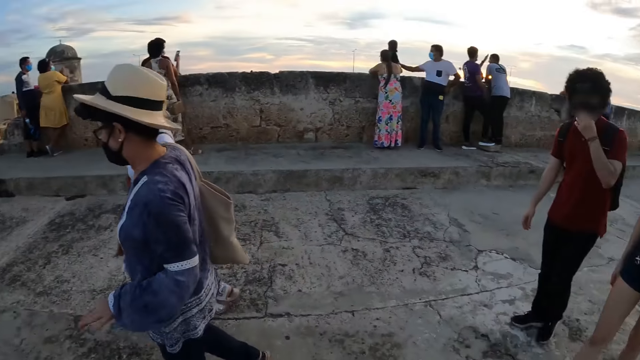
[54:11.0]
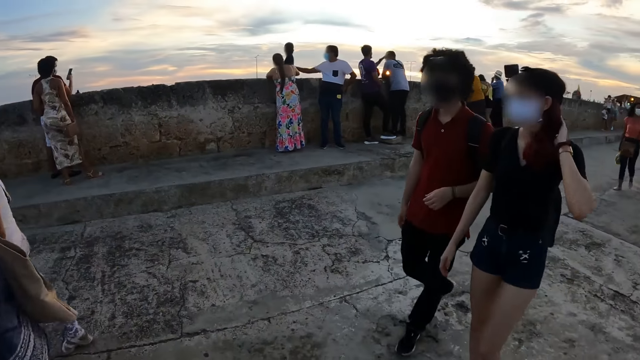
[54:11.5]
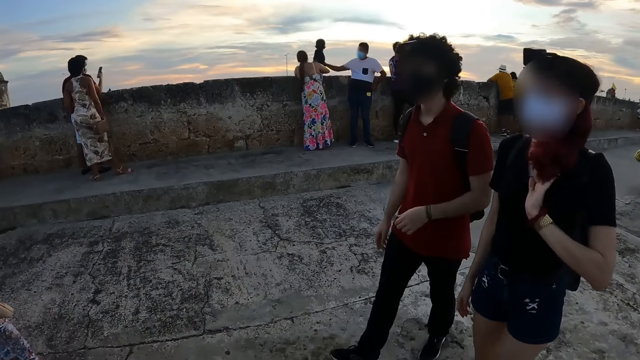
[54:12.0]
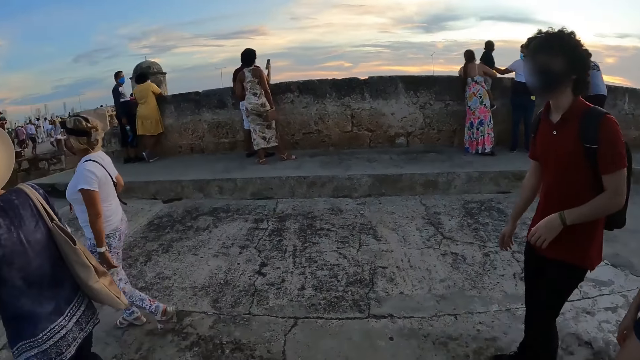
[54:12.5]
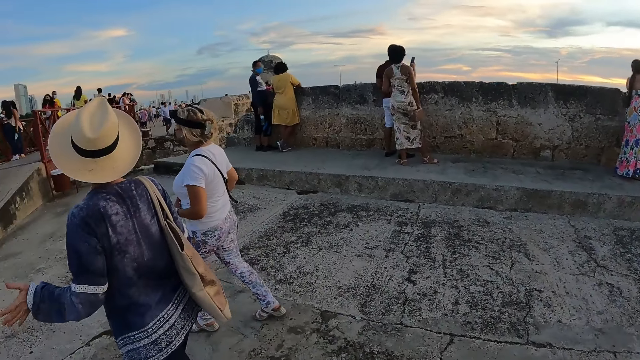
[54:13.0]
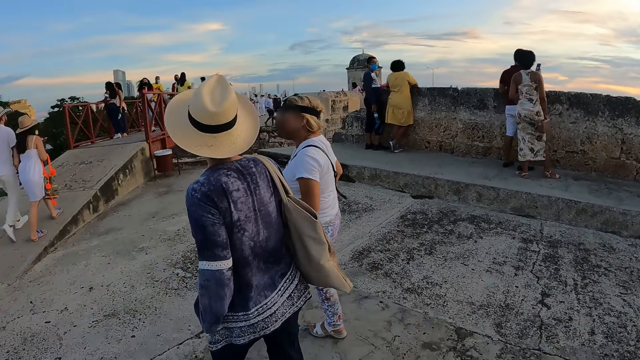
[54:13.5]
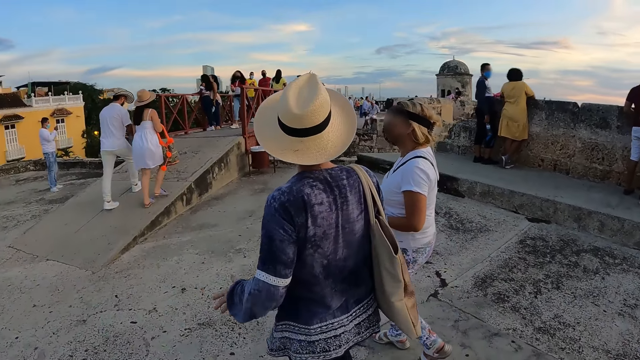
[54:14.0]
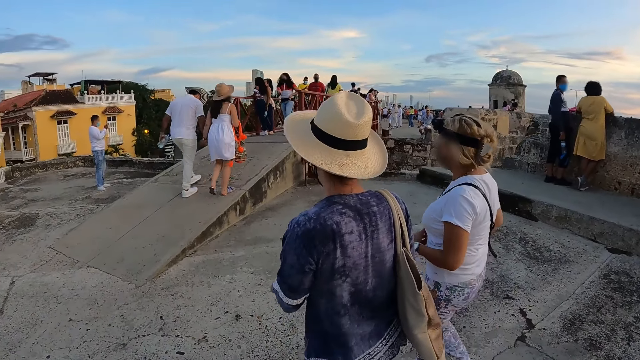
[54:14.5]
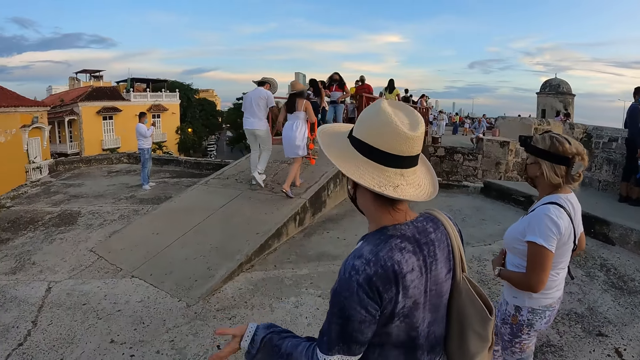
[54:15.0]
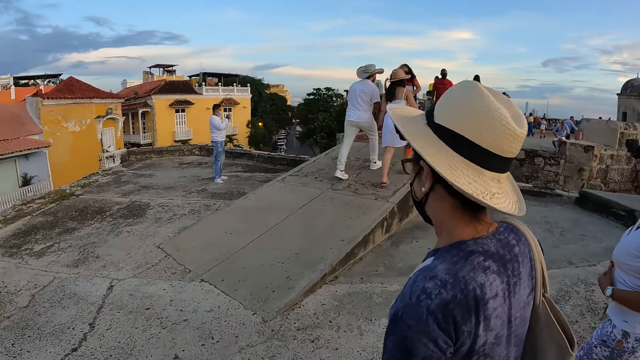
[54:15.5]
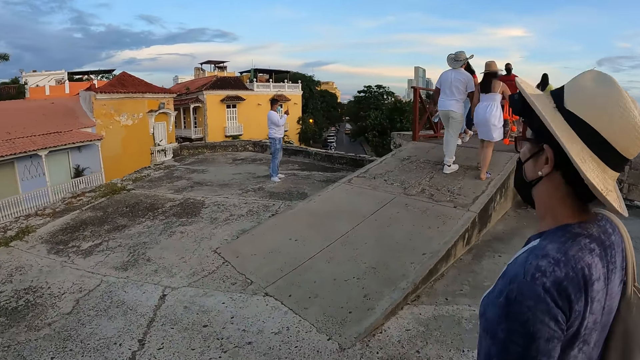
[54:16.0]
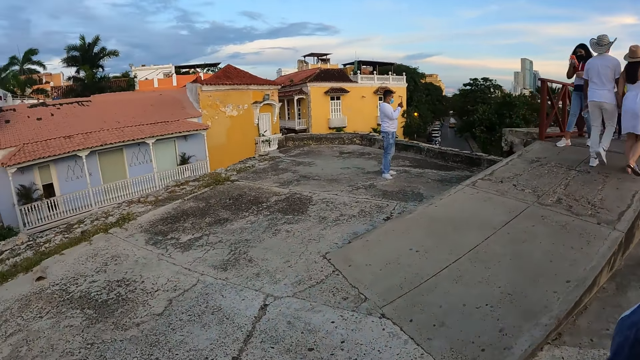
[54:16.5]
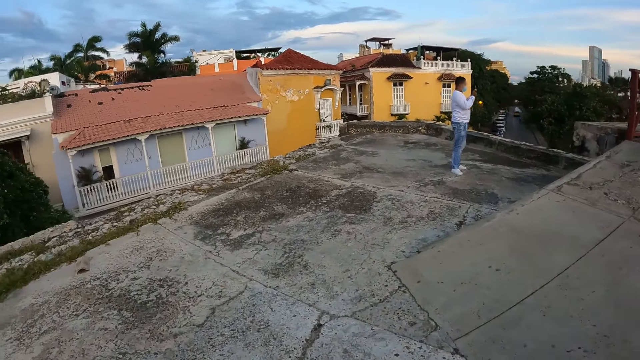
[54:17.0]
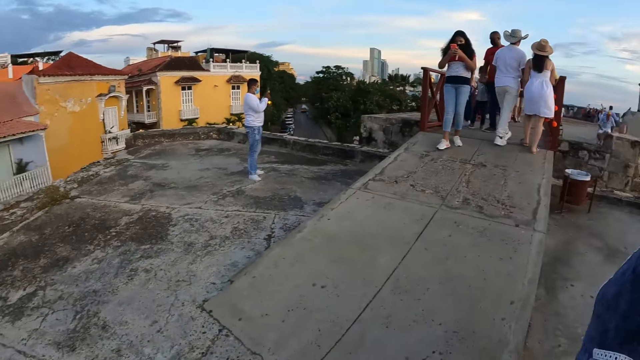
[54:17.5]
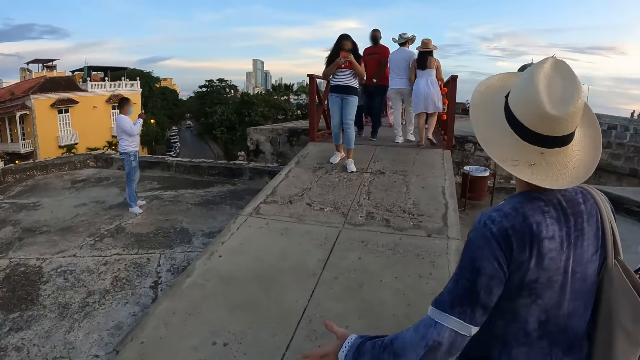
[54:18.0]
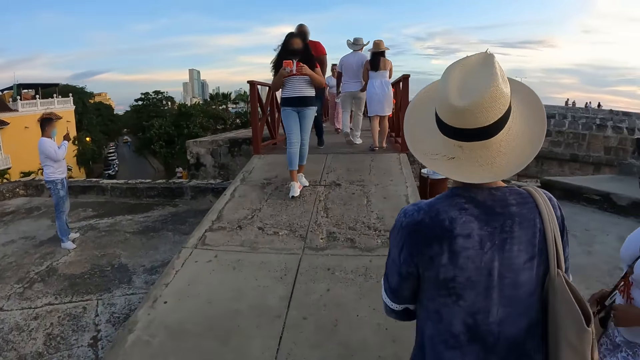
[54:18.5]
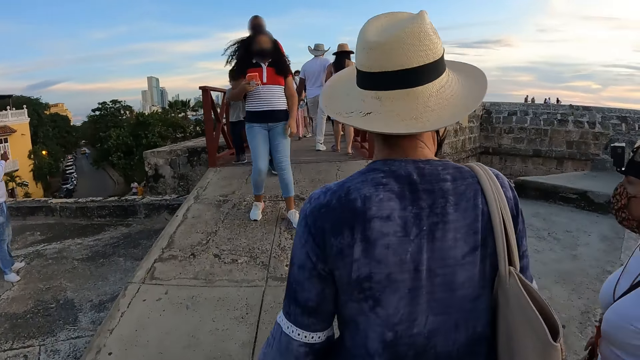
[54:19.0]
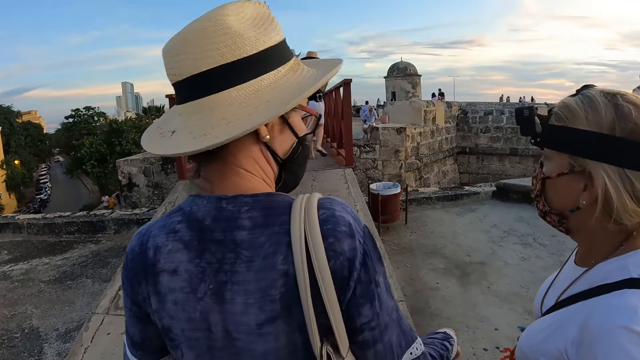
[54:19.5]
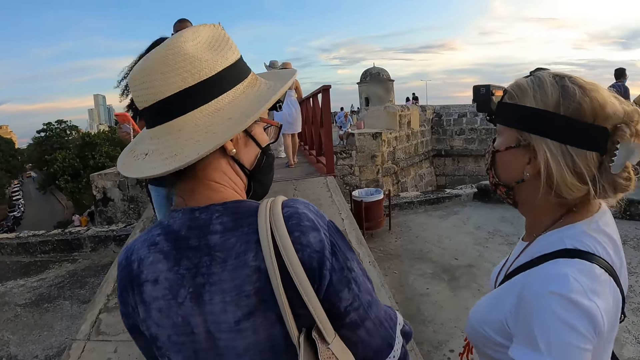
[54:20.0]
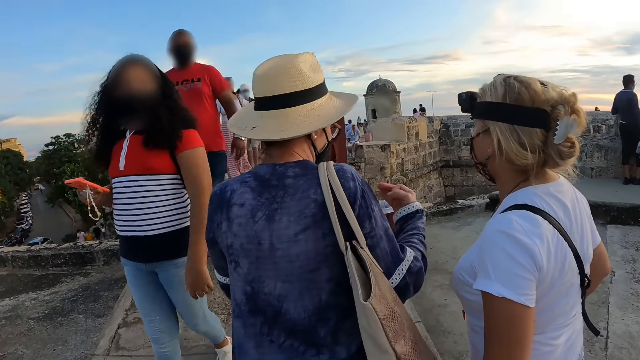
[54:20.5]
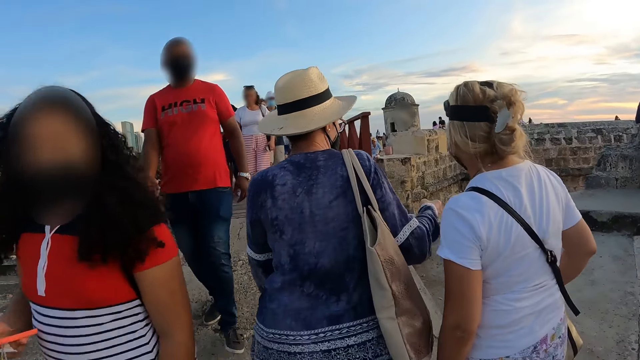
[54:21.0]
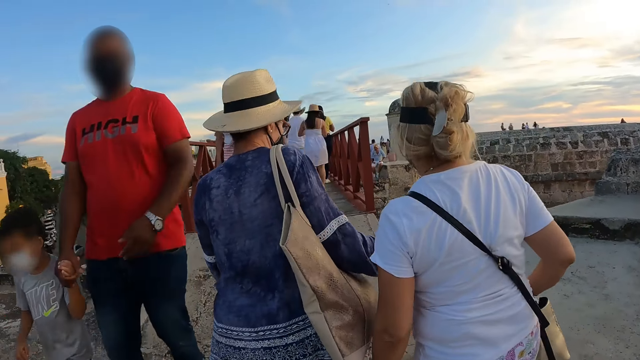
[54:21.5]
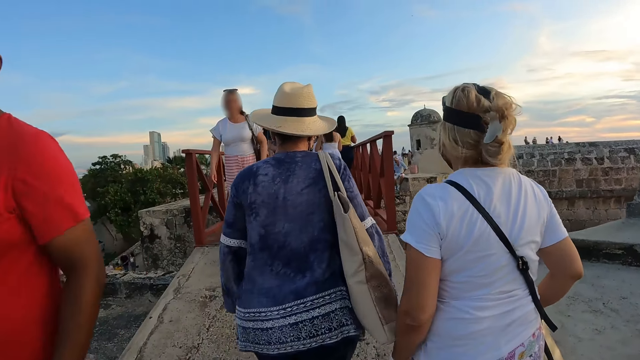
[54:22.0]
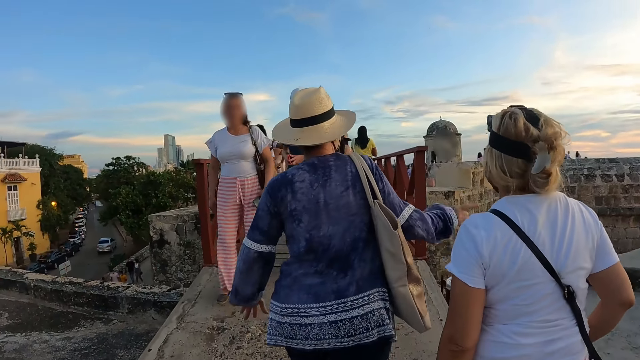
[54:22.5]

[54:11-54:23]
The man walks on the rooftop with a woman. Another woman converses with a third woman. The camera wearer climbs a bridge with the second woman and the third woman.

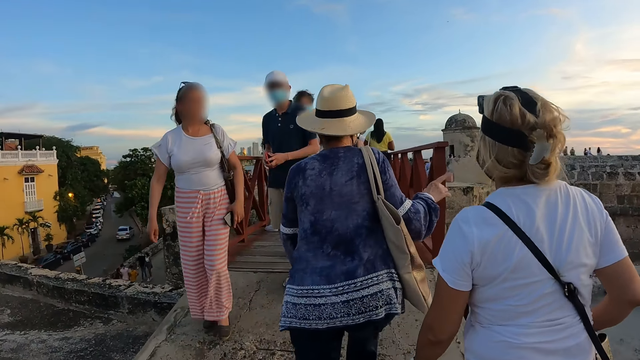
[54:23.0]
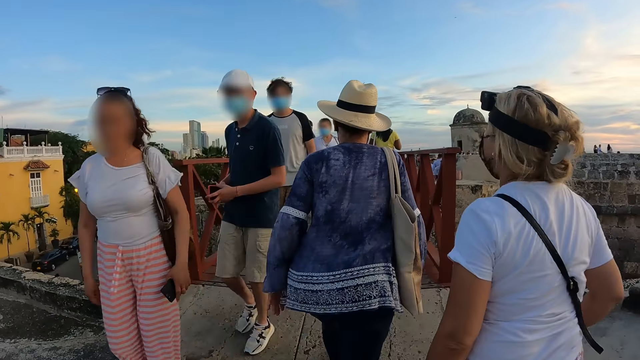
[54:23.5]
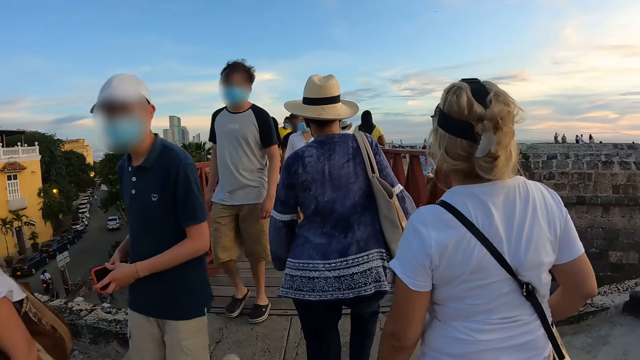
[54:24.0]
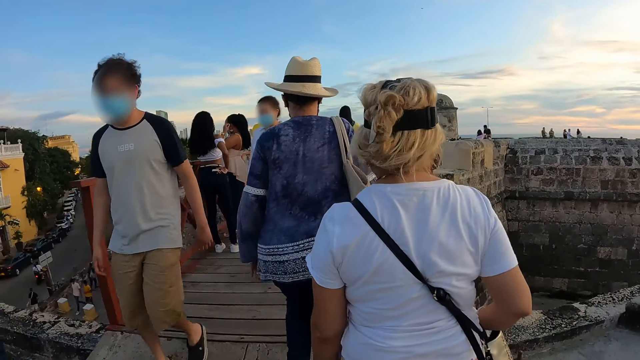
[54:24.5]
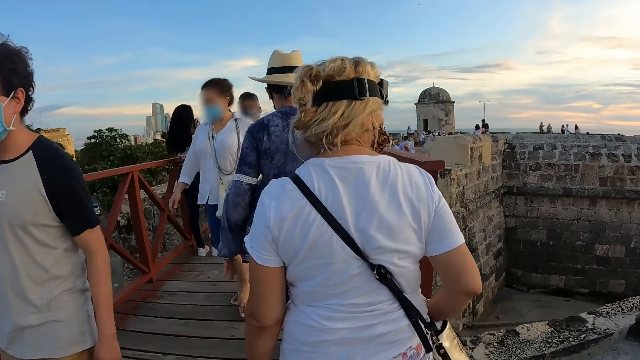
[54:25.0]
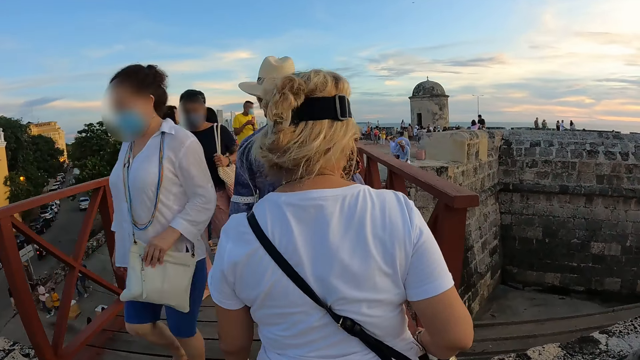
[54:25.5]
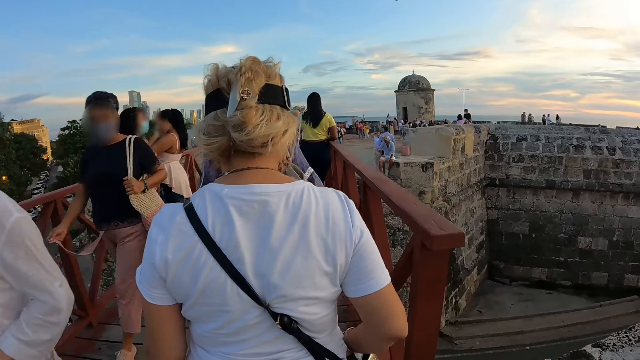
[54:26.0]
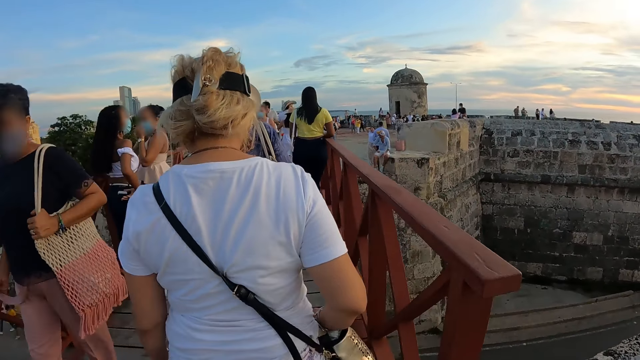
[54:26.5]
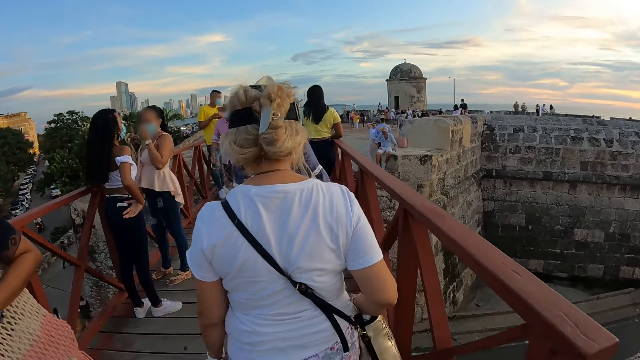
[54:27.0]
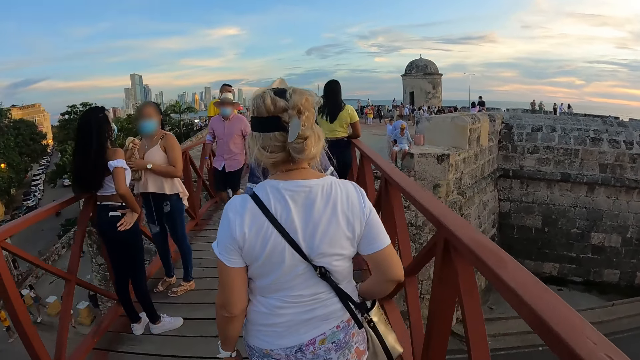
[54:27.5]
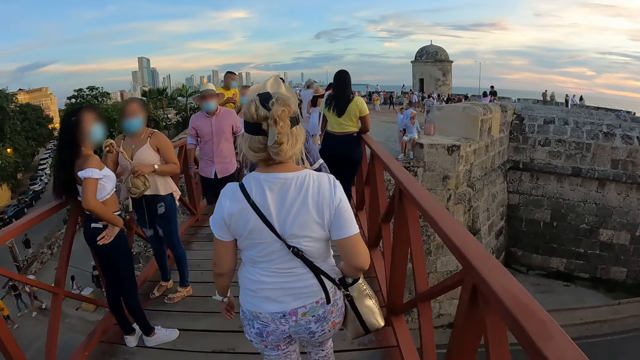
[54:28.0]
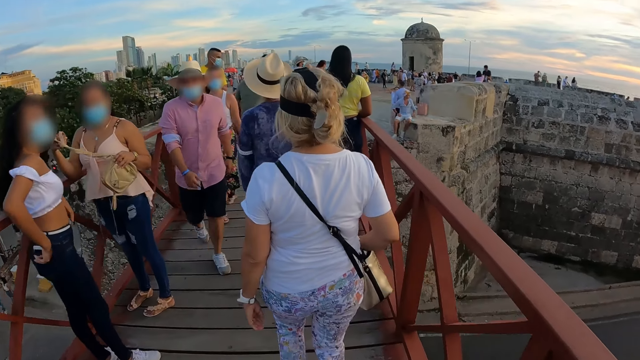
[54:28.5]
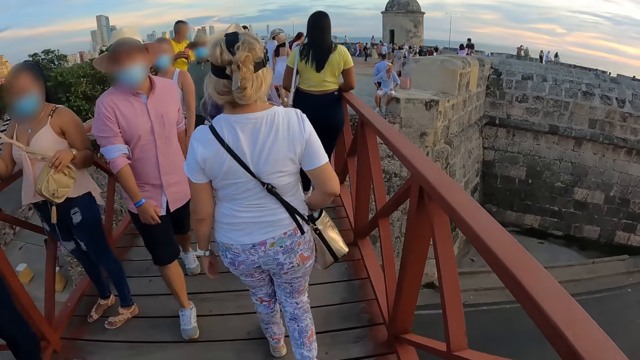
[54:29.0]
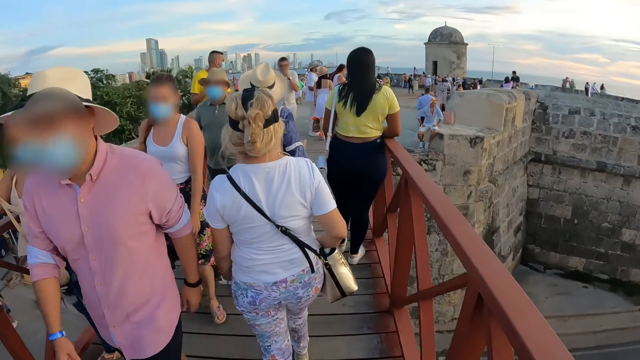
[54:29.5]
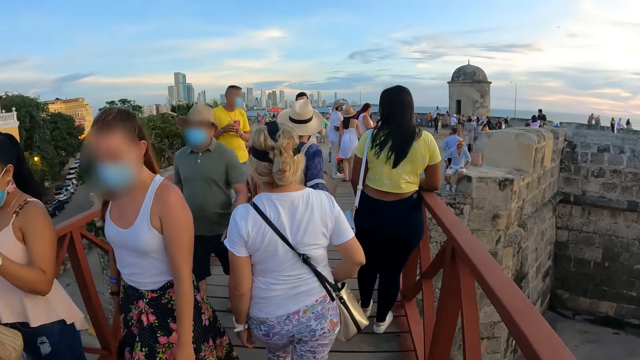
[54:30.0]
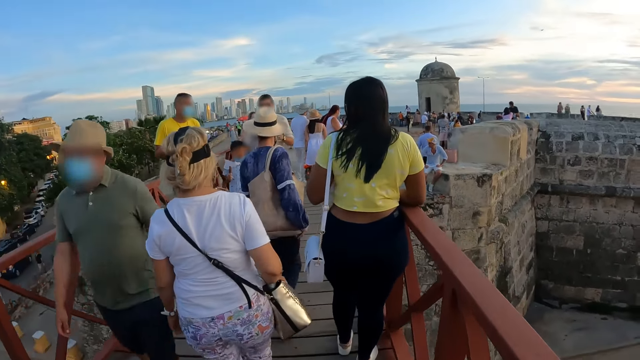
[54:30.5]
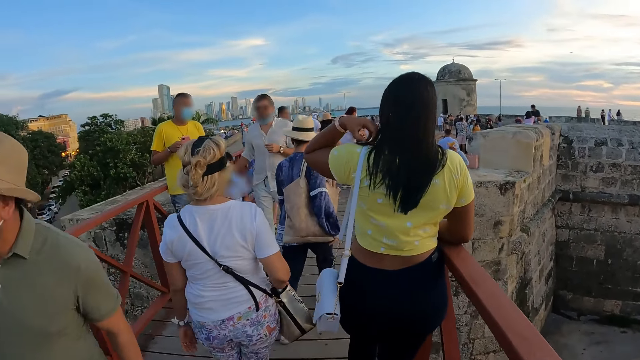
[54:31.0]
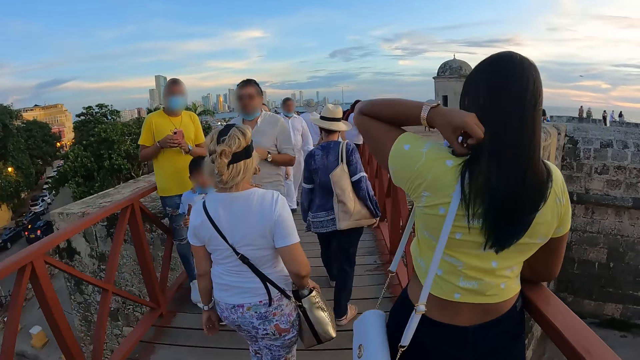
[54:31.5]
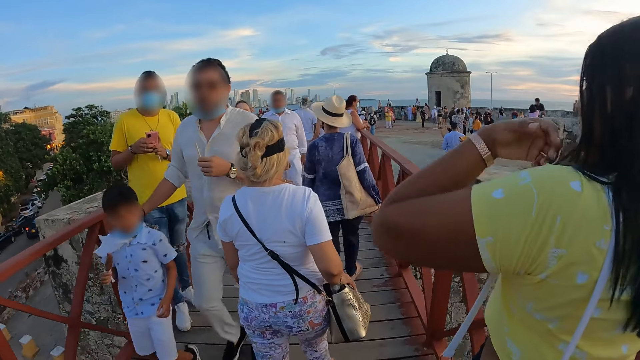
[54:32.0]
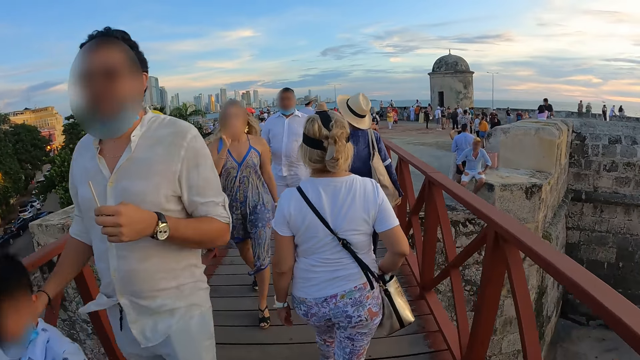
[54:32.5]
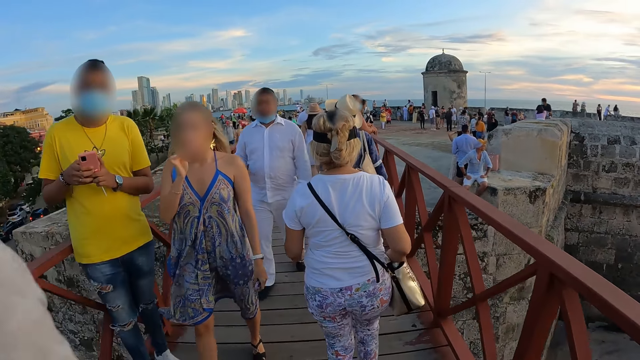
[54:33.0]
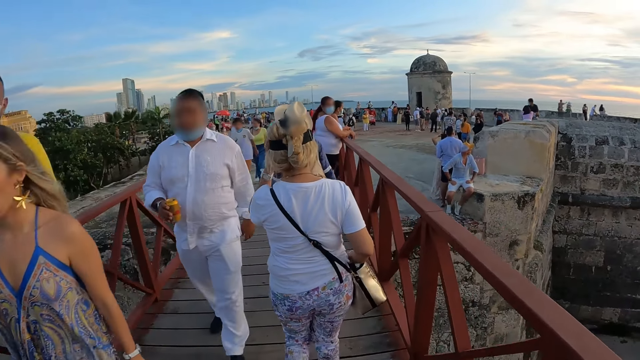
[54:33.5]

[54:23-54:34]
The camera wearer crosses the bridge.
